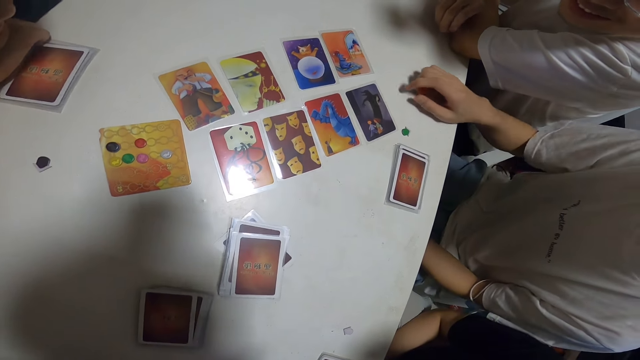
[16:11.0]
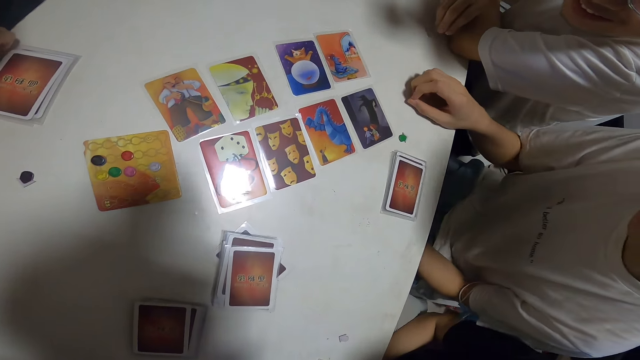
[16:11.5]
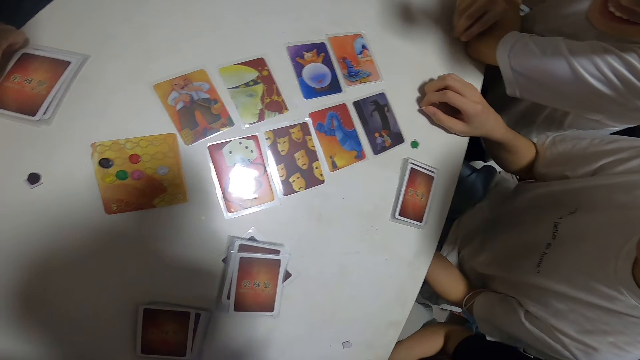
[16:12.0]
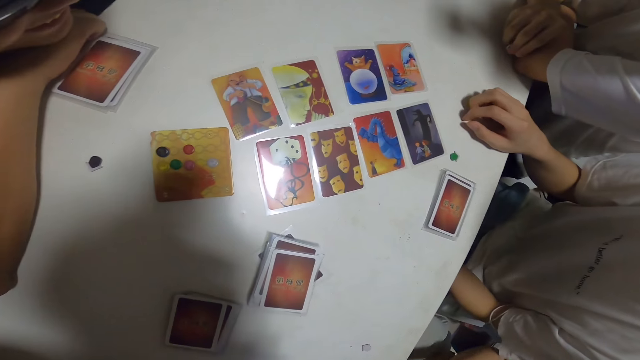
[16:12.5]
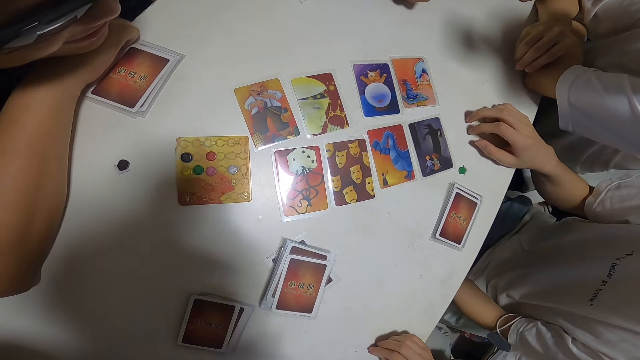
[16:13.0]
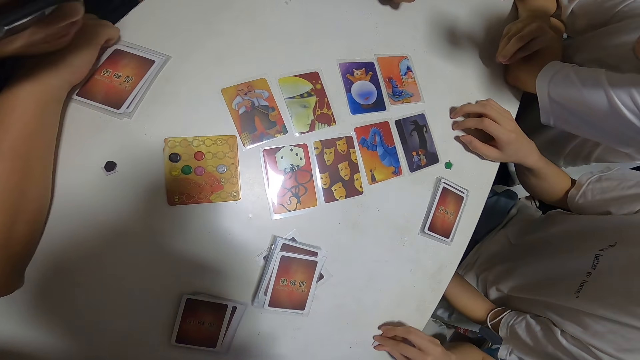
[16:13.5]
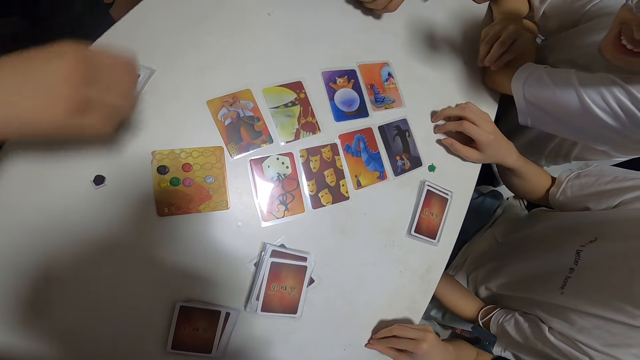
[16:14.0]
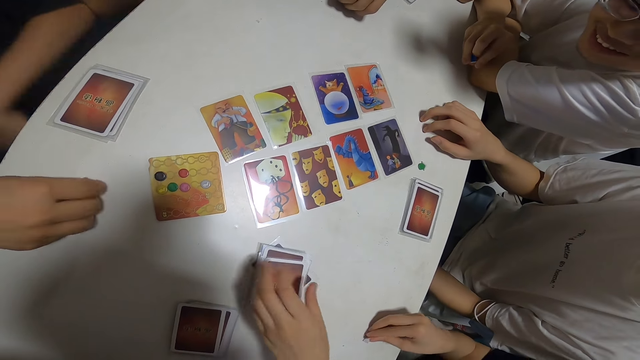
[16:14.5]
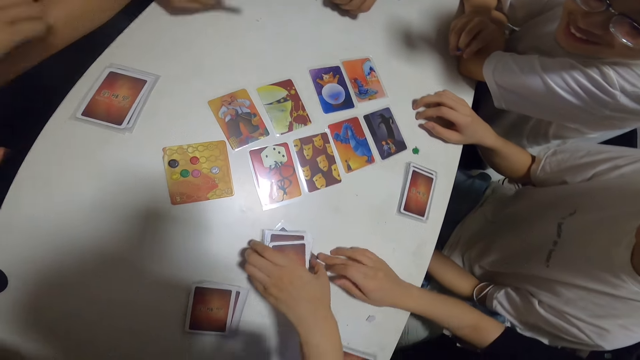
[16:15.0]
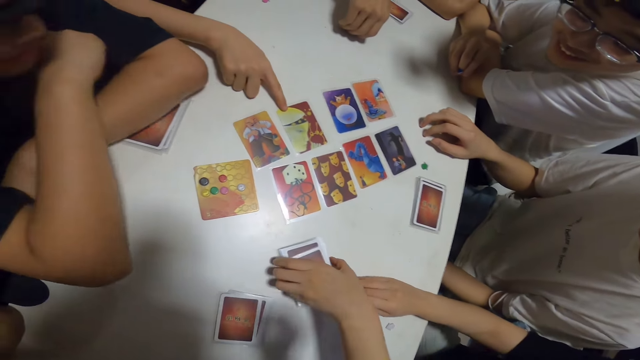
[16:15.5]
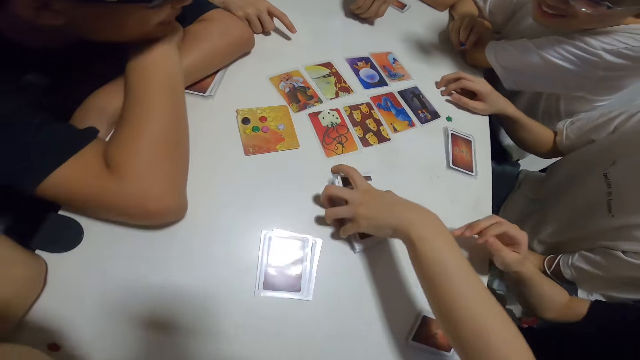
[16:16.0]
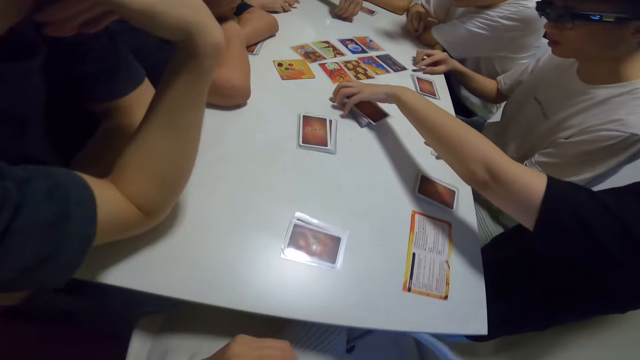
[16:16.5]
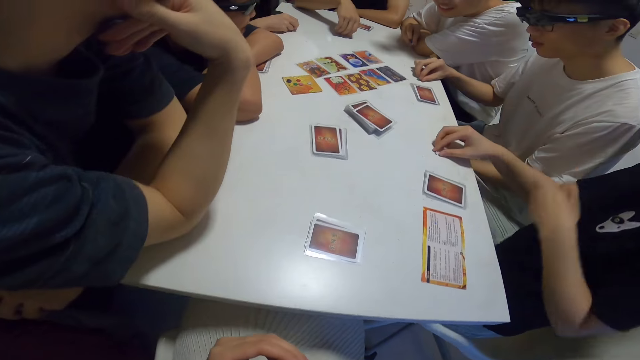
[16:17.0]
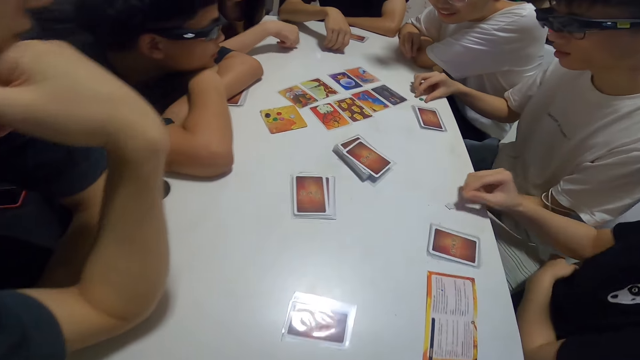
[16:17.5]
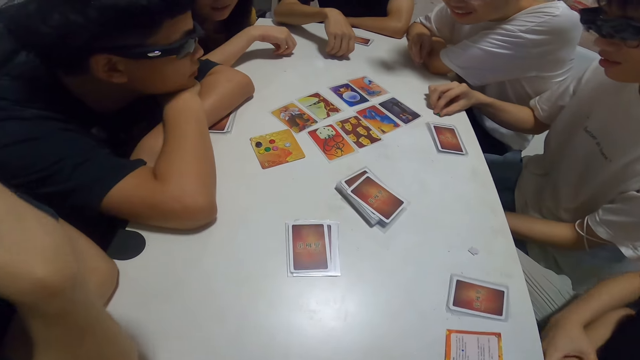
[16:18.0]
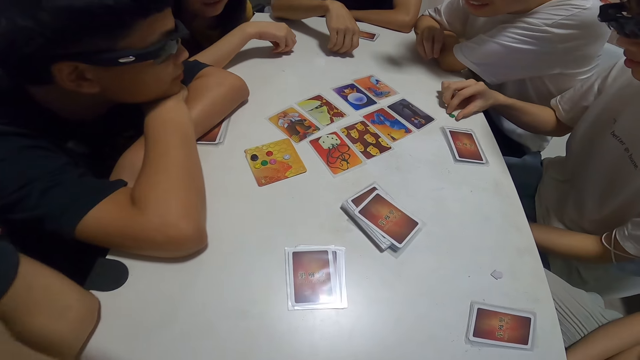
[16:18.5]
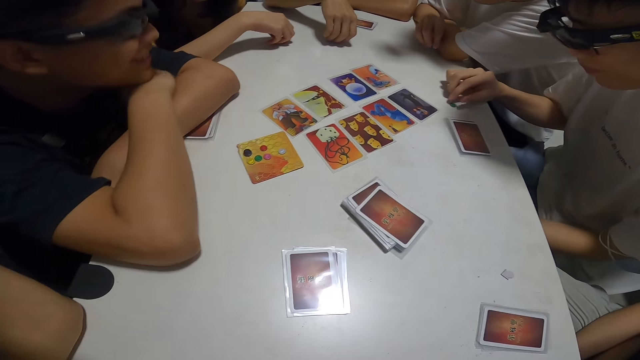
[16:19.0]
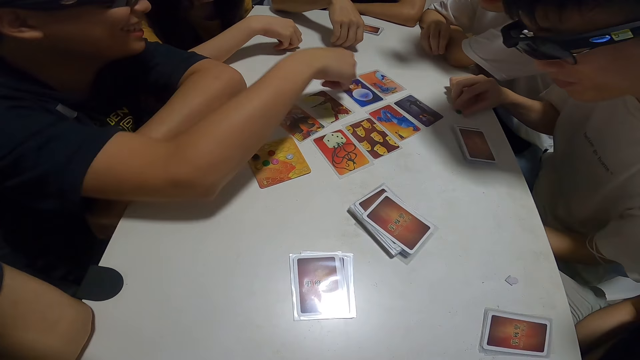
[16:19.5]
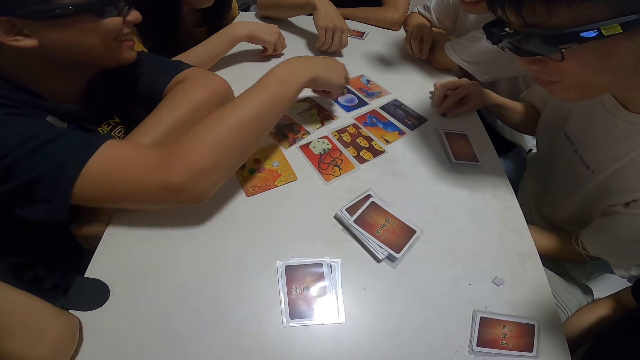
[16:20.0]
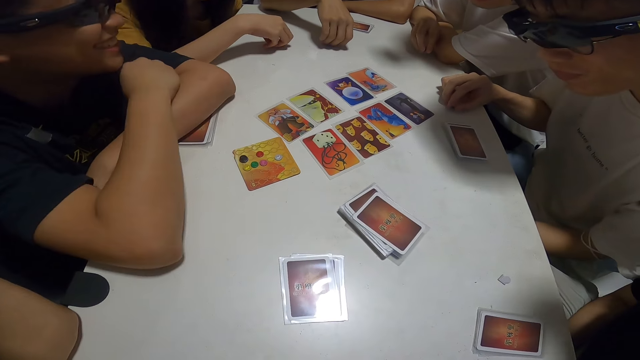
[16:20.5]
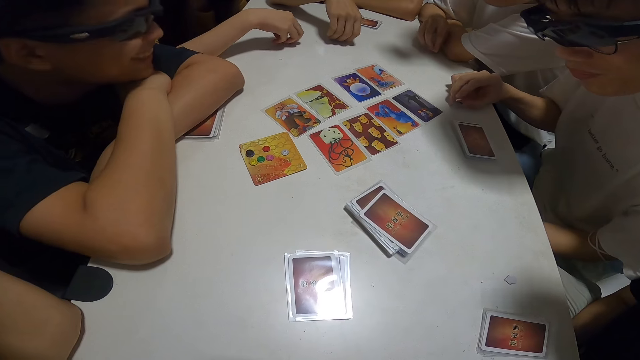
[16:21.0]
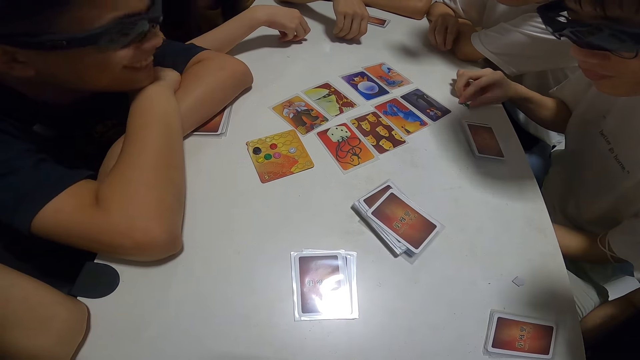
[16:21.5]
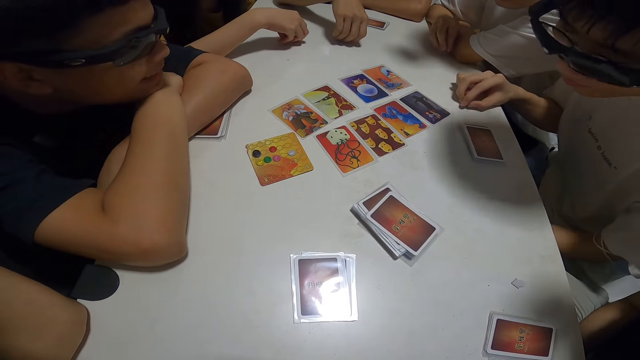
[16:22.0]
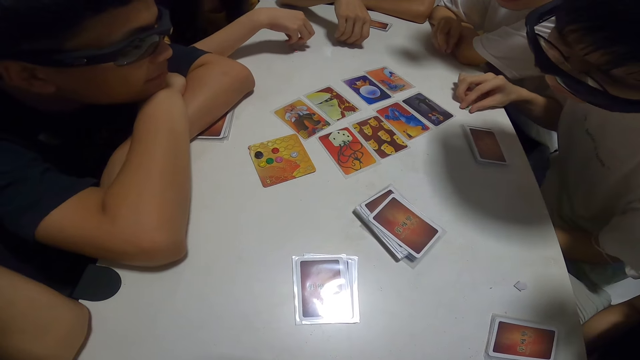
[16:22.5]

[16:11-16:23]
A woman touches cards from the table.

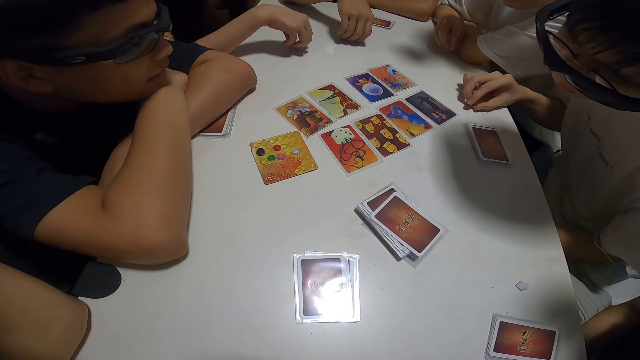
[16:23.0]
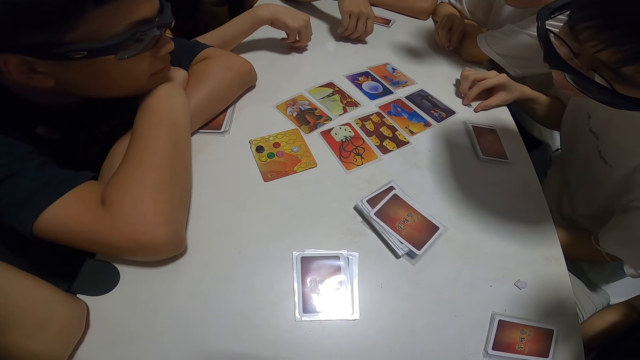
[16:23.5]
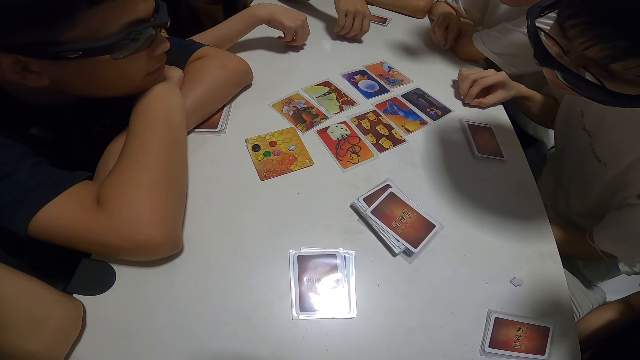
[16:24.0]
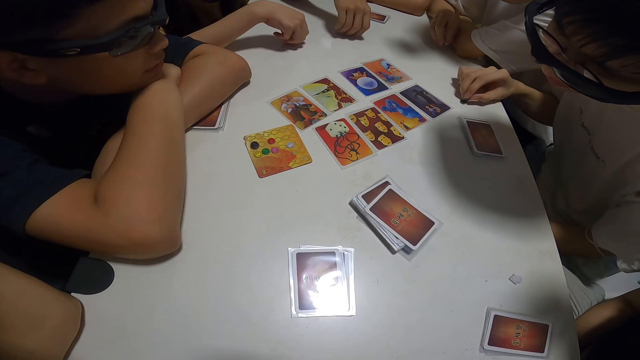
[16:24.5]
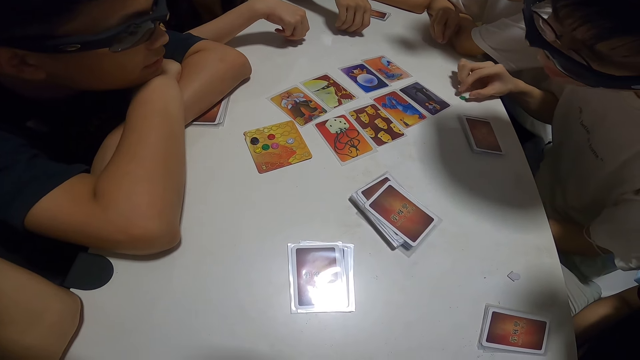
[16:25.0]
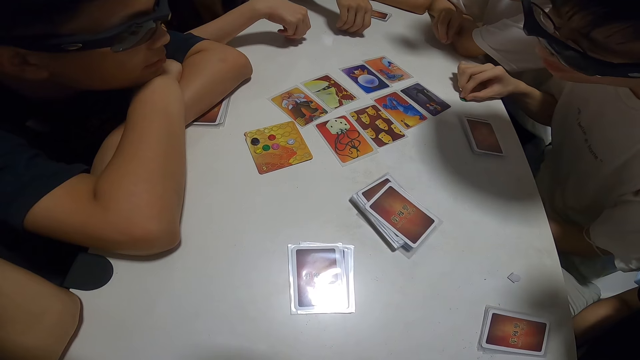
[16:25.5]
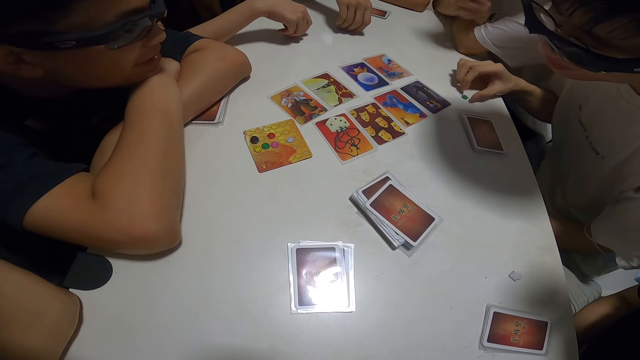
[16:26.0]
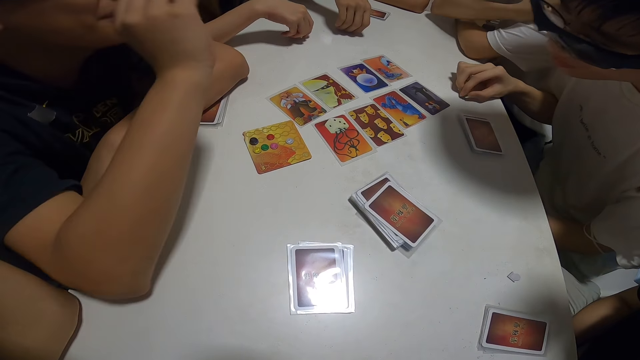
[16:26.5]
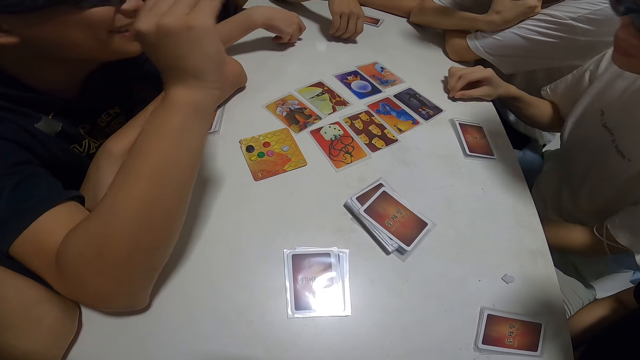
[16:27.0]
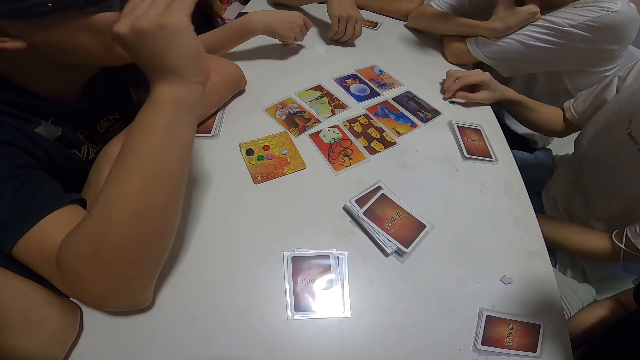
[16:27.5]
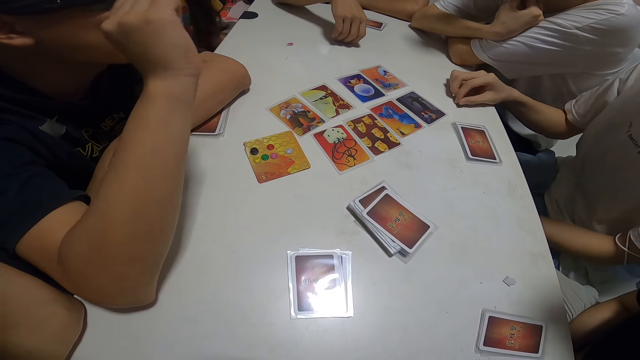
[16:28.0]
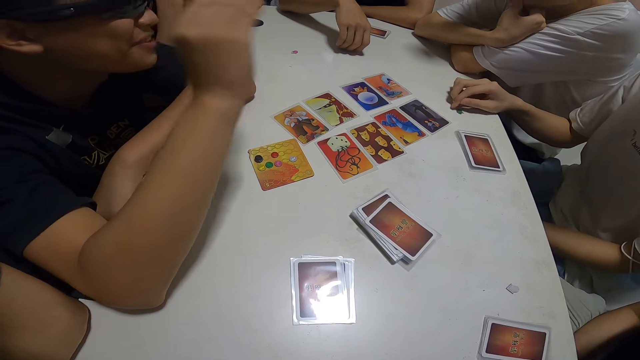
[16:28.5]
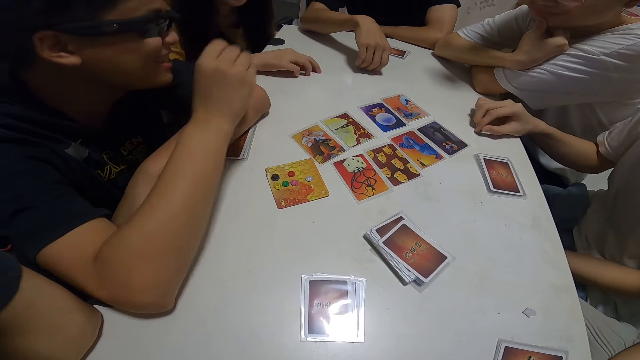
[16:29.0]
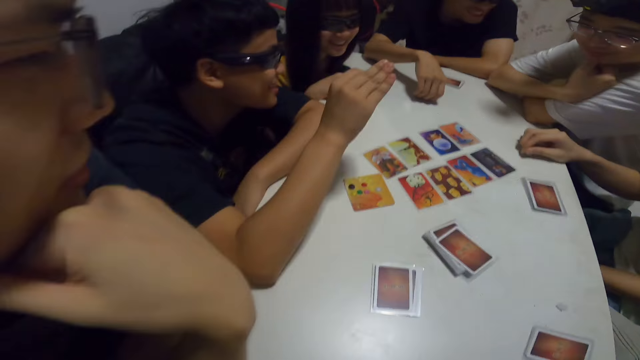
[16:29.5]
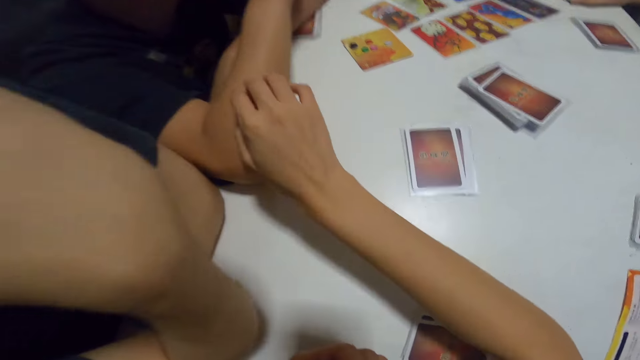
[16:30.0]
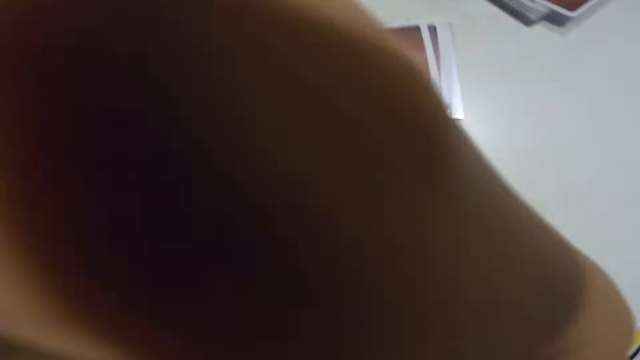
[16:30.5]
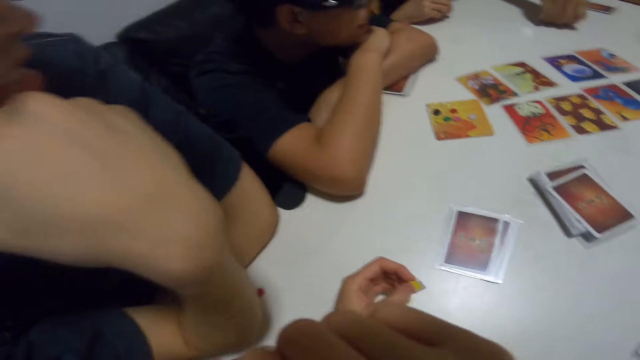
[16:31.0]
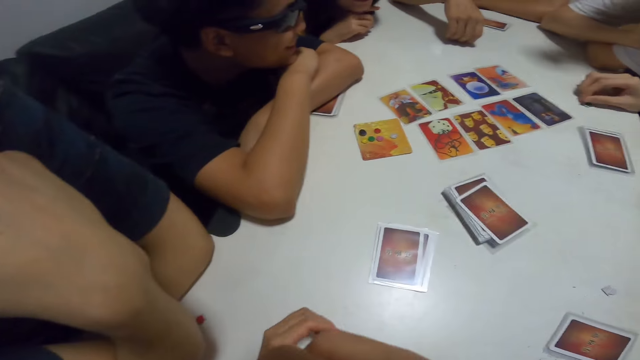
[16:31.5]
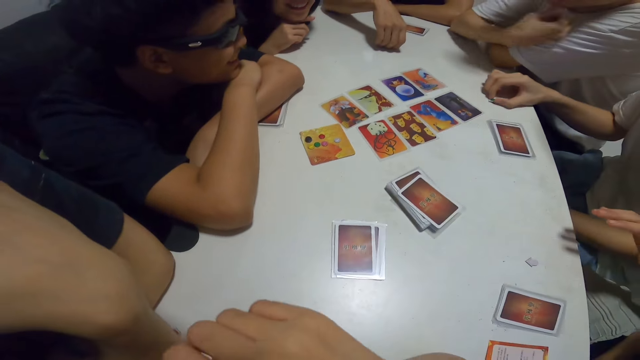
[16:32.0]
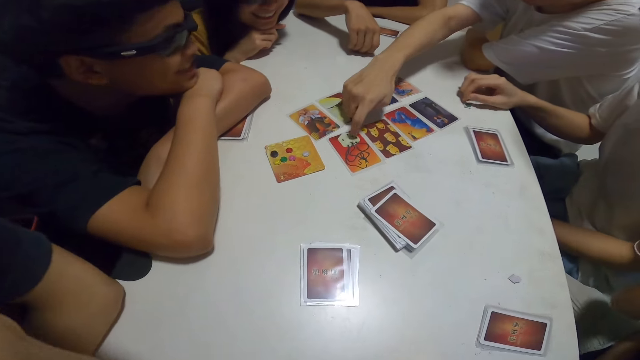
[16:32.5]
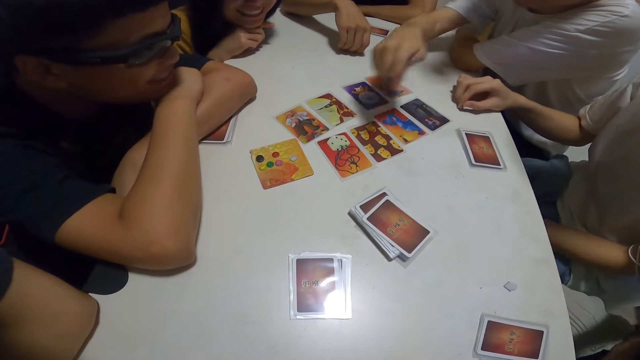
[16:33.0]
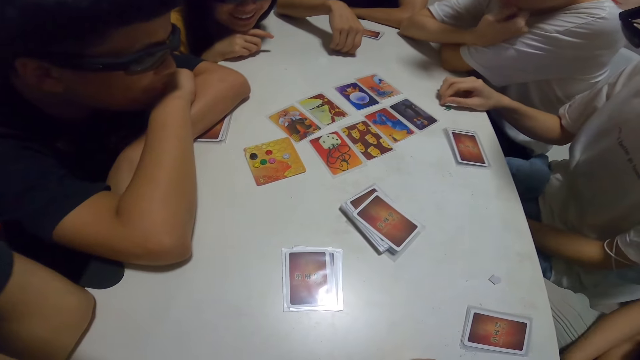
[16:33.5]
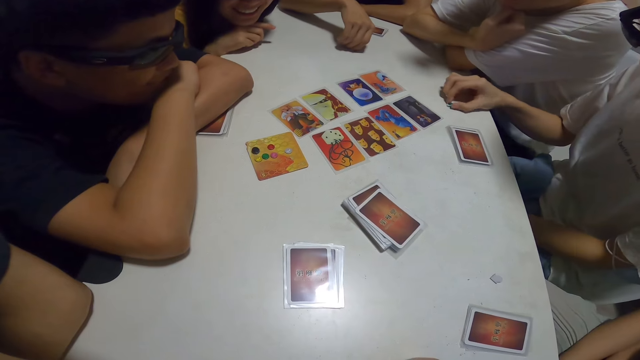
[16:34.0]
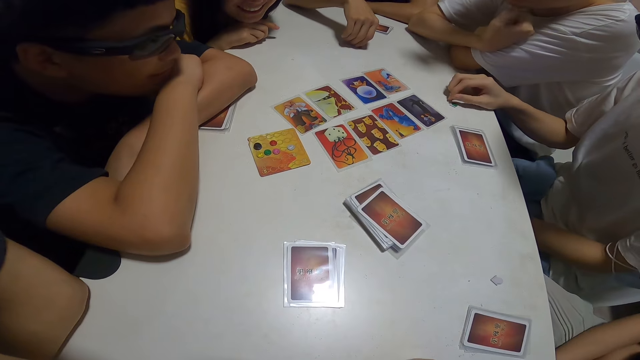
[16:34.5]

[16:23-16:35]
A man converses with another man. The camera wearer touches the first man's arm. She raises her right hand to her face. Another man points at the cards.
